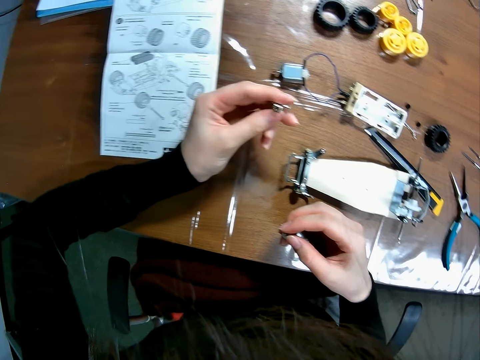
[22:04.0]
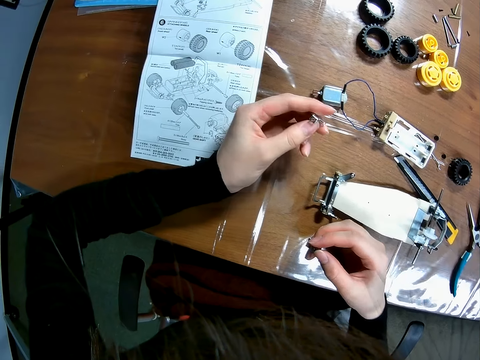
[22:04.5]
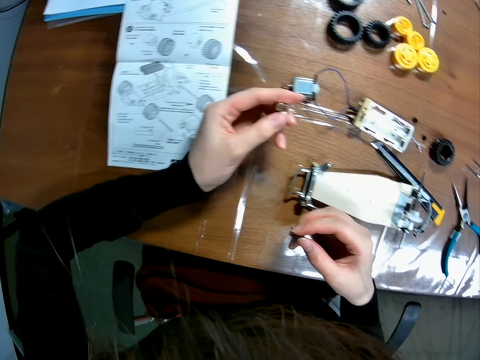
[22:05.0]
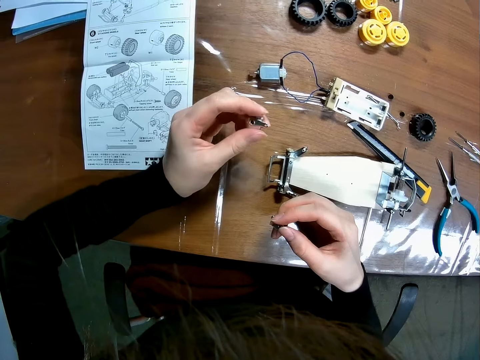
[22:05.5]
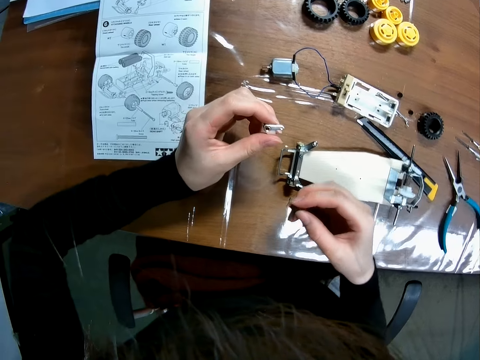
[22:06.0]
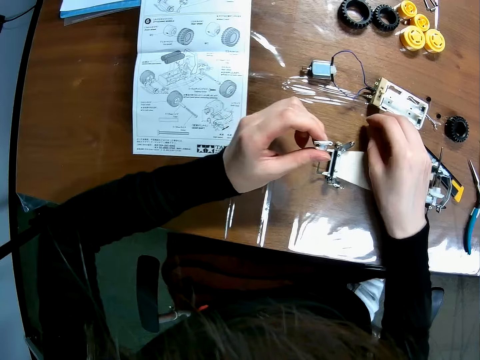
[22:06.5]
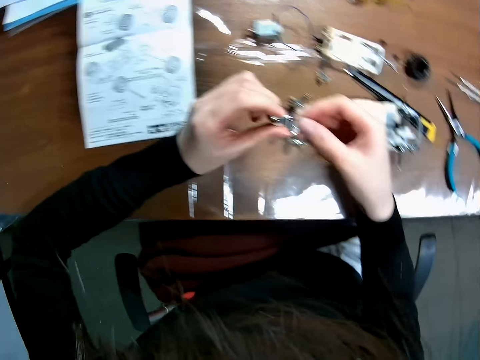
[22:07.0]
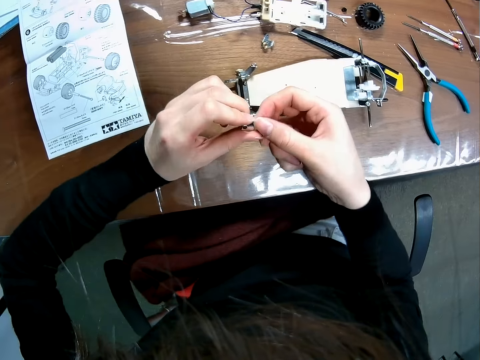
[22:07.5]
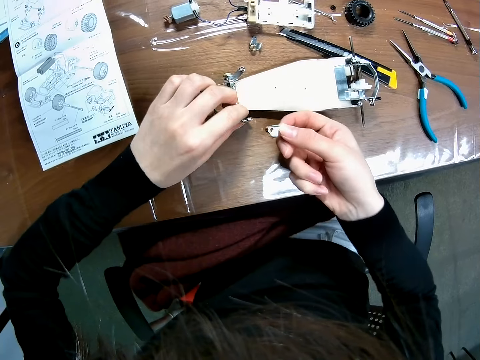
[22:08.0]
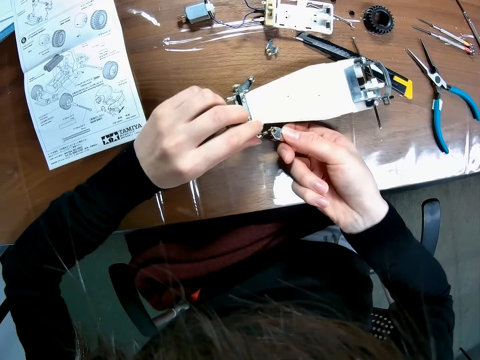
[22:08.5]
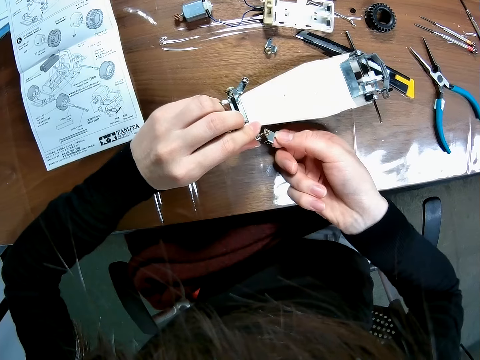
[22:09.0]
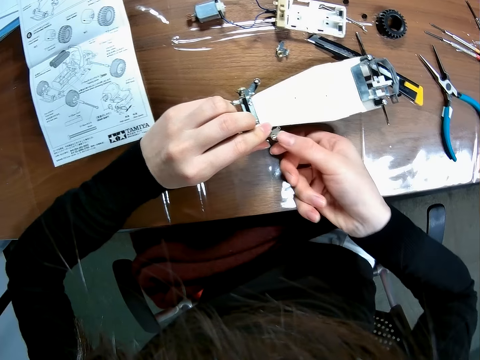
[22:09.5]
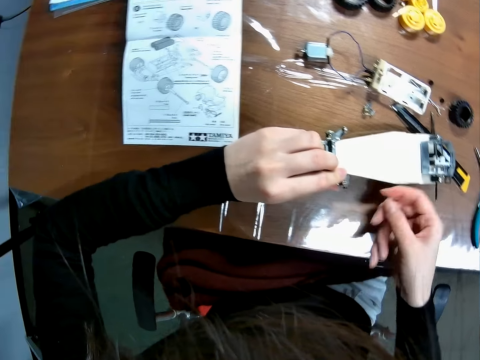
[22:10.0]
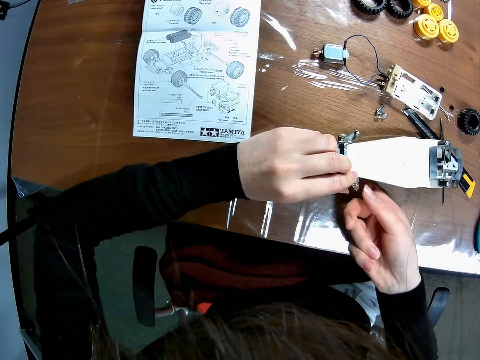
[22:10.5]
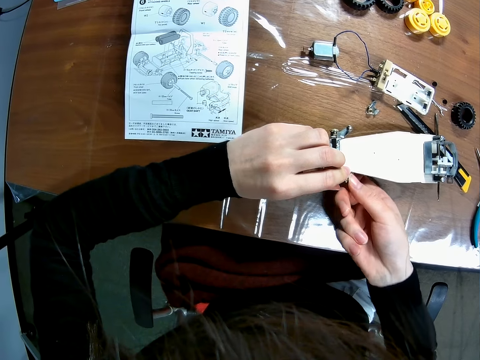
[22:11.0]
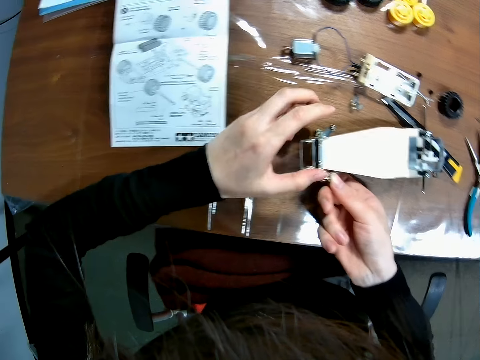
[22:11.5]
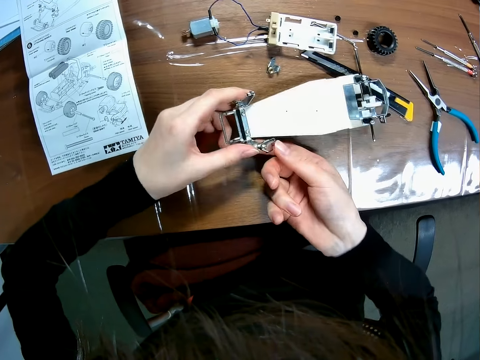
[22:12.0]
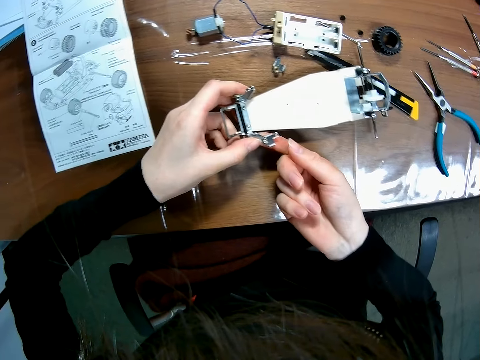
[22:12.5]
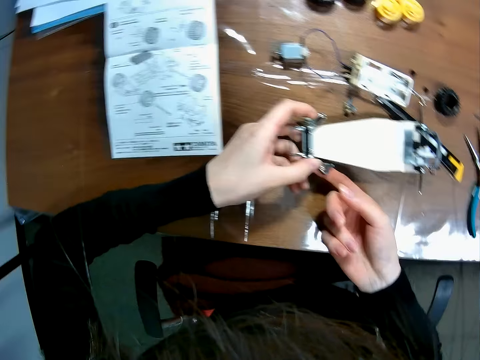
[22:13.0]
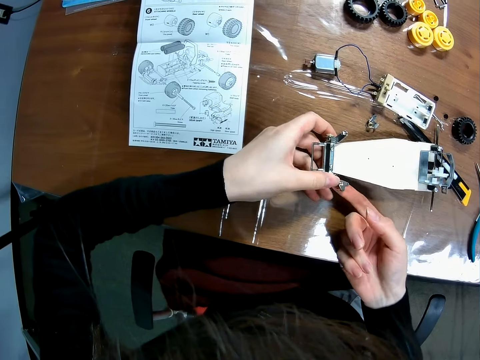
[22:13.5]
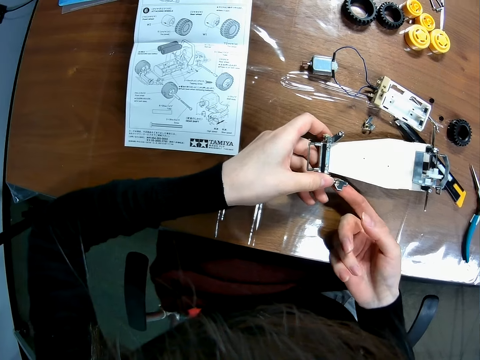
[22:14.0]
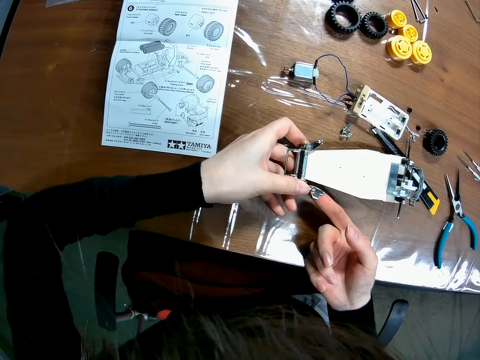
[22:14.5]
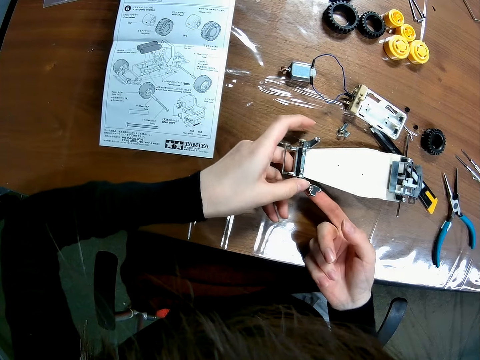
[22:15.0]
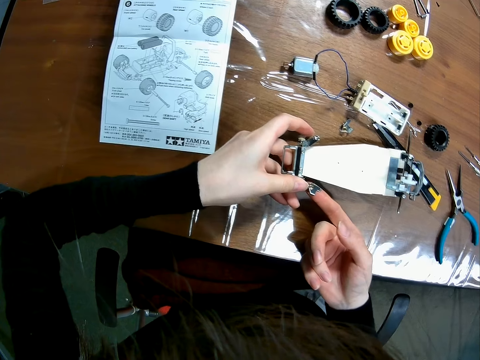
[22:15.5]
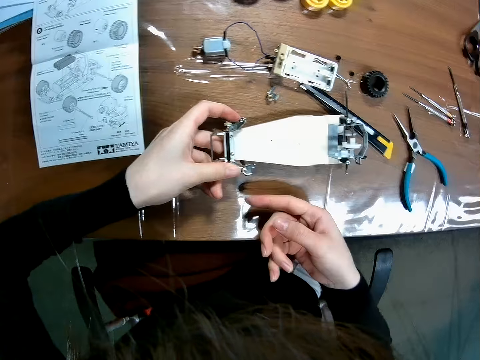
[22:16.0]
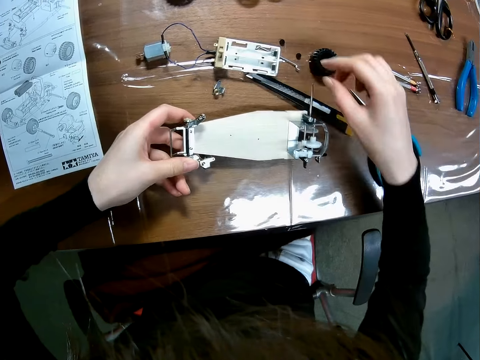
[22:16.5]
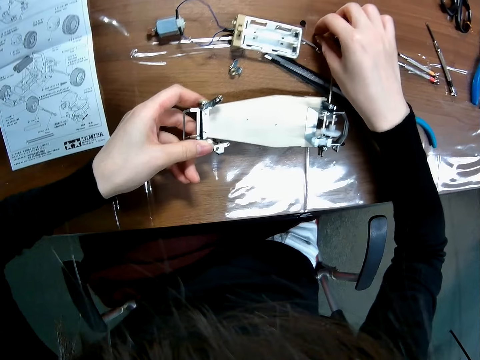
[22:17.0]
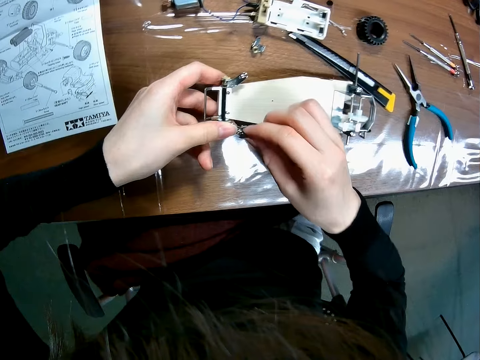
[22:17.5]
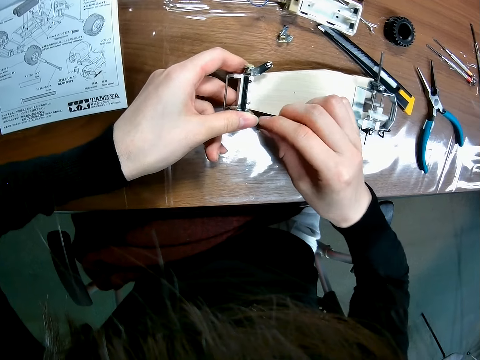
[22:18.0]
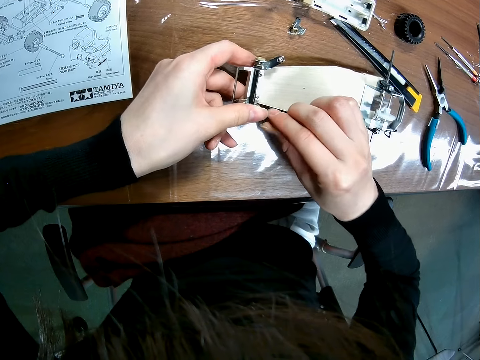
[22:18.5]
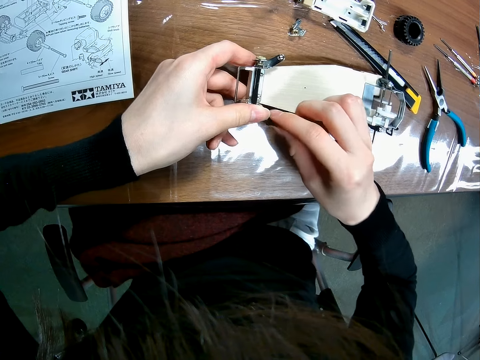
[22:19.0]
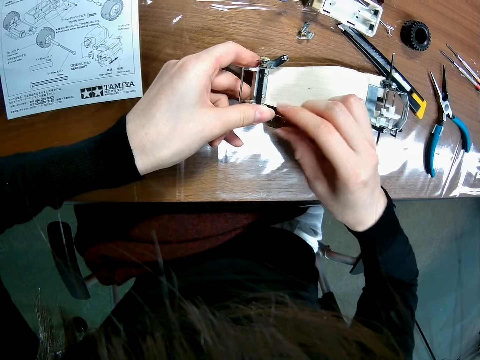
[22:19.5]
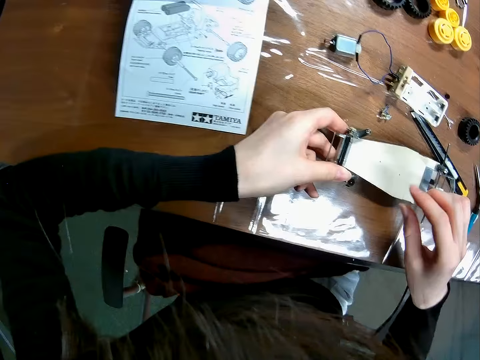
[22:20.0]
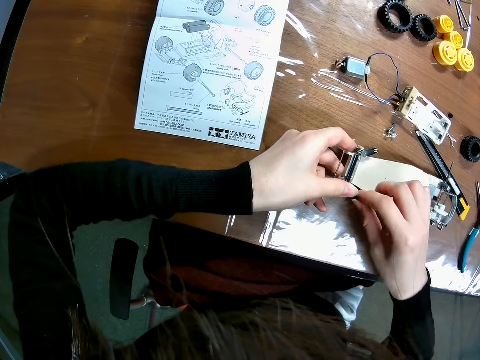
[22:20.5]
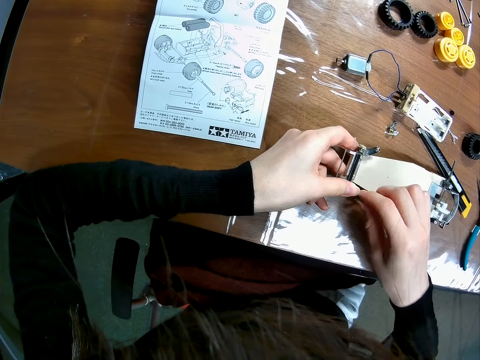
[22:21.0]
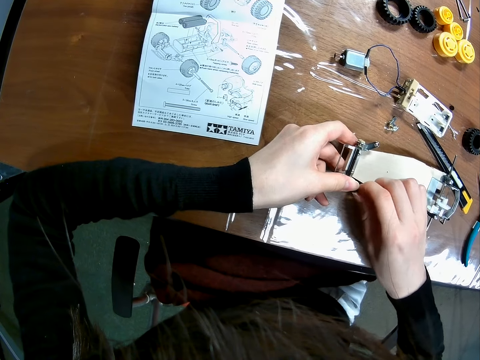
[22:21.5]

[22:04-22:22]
The camera wearer drops the second iron piece on the table with his right hand. He passes the iron piece to his right hand. He holds the frame of the toy car with his left hand. He fixes the part on the frame of the toy car with his hands. He picks up a black screw or nut on the table with his right hand. He puts the nut on the toy car body. He fixes the black screw on the frame of the toy car with his right hand.

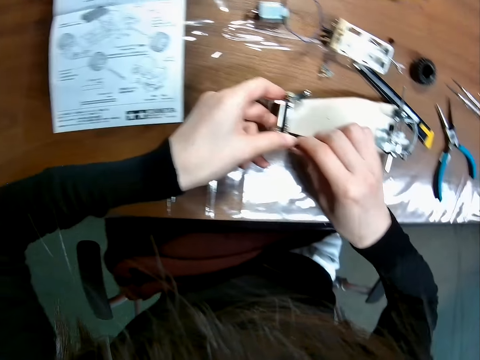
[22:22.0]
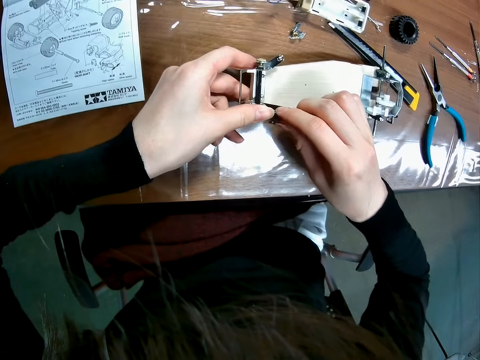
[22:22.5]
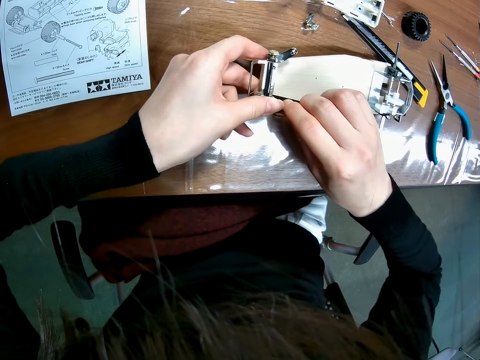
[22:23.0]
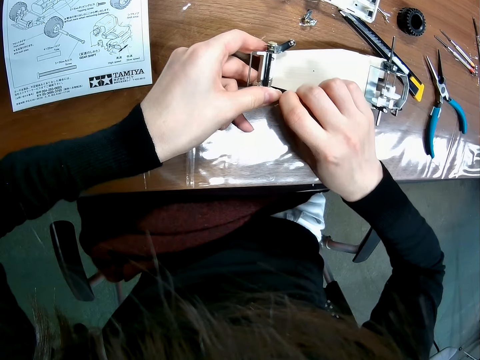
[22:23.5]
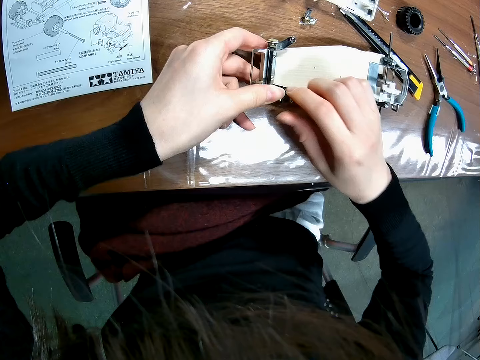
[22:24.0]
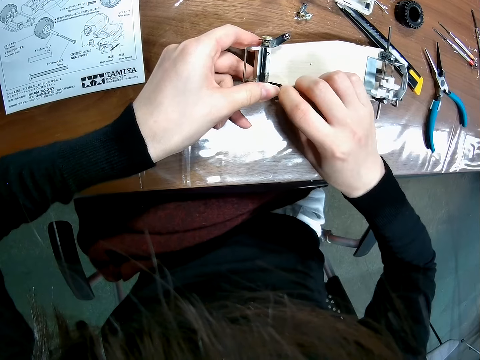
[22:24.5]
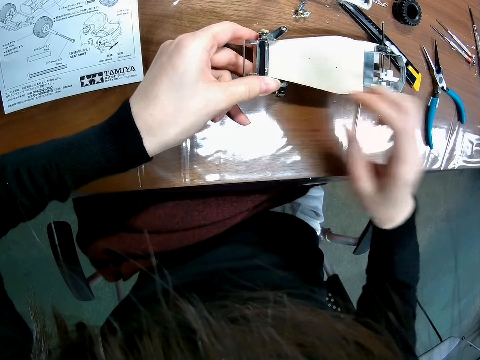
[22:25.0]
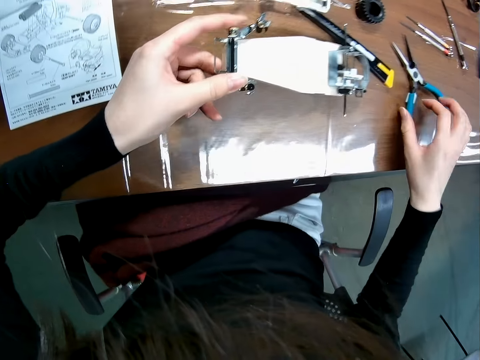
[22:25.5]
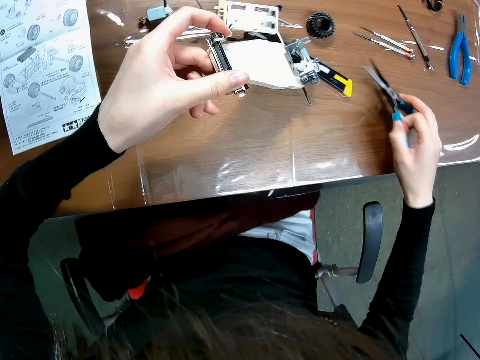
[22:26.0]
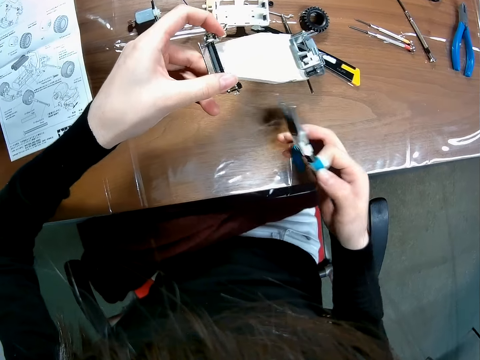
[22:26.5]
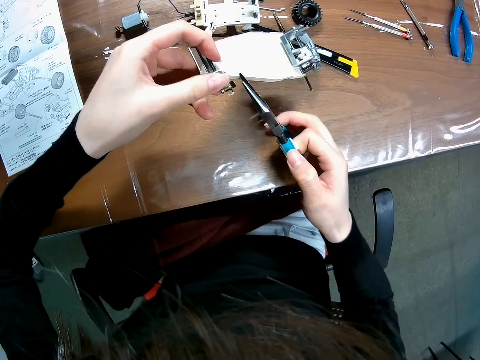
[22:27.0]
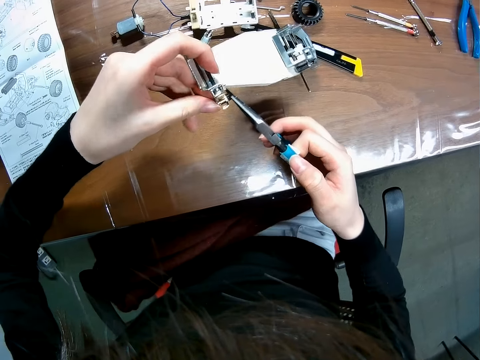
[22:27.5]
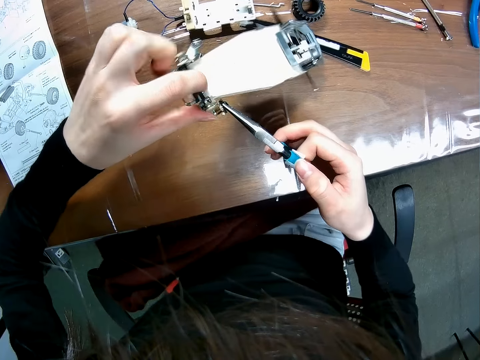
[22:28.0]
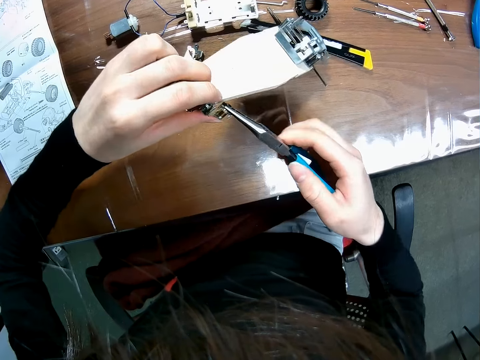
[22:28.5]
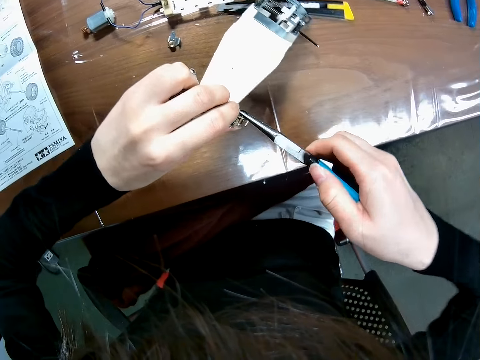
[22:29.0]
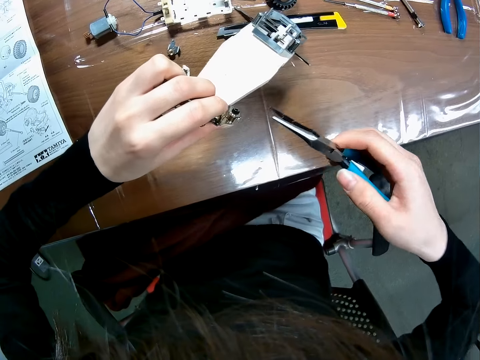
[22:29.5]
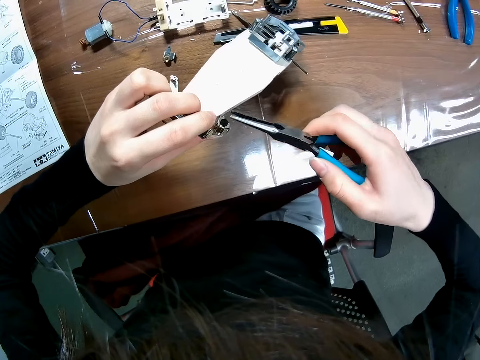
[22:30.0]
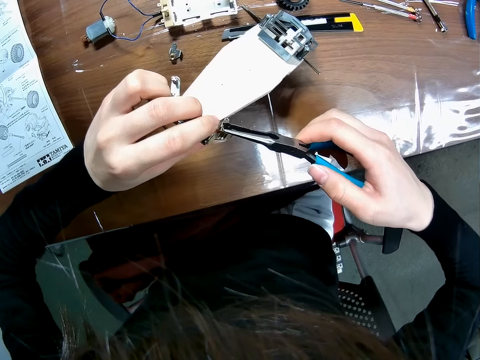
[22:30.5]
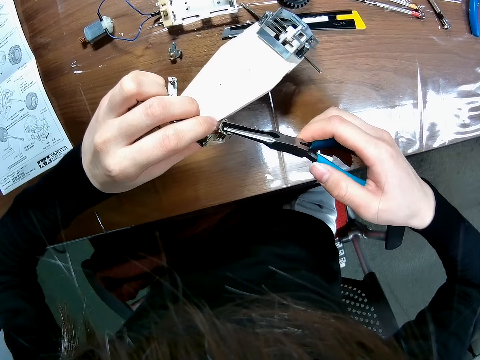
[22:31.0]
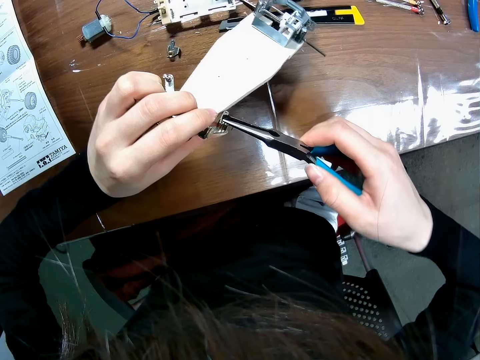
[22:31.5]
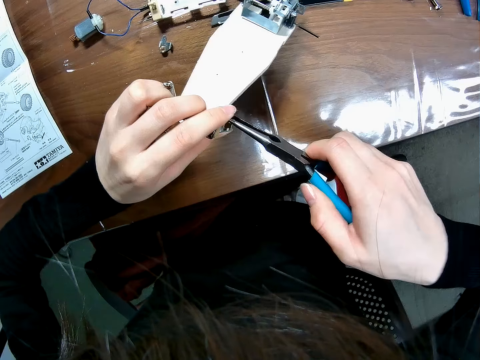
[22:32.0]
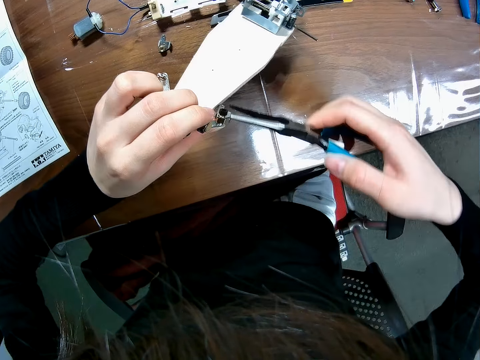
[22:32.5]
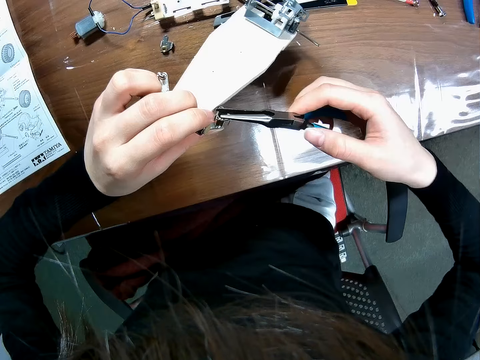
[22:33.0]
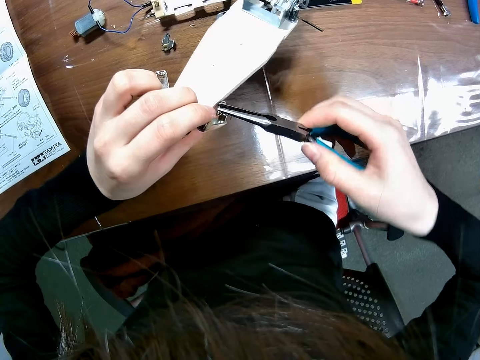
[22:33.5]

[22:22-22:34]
The camera wearer picks up the pliers on the table with his right hand. He tightens the black screw on the toy car body with the pliers.
